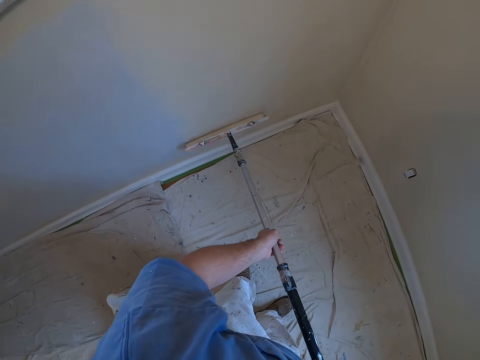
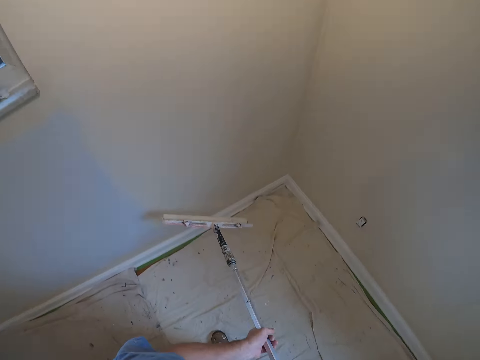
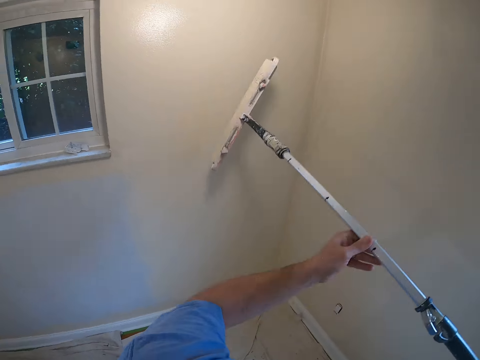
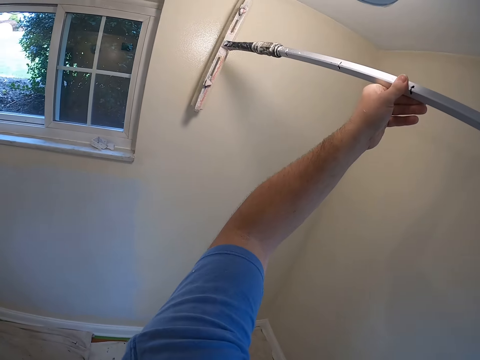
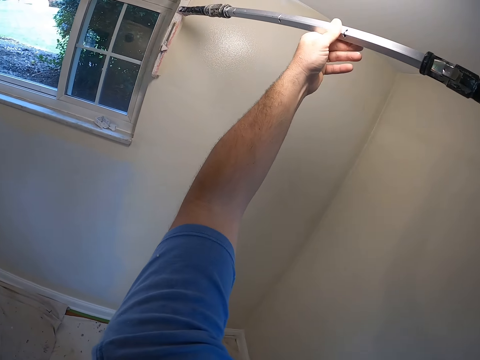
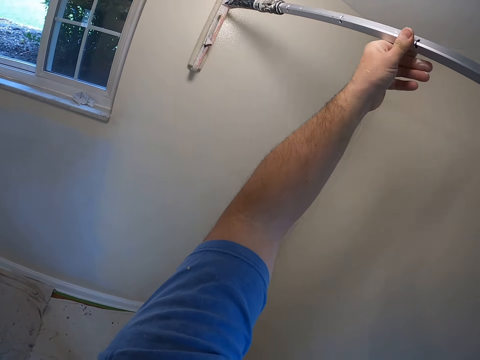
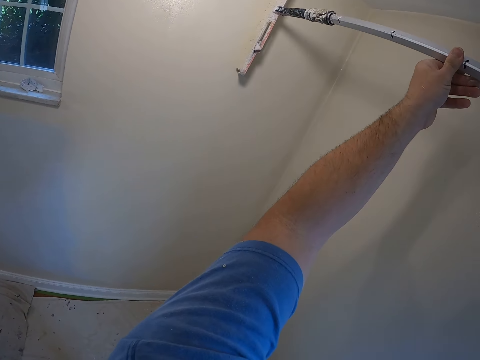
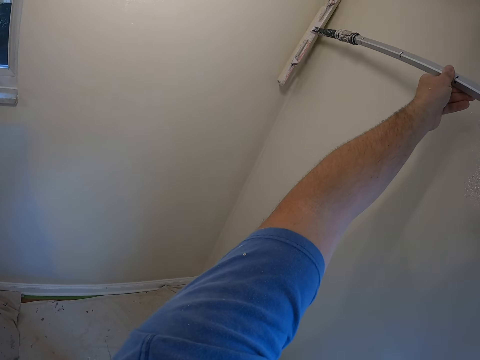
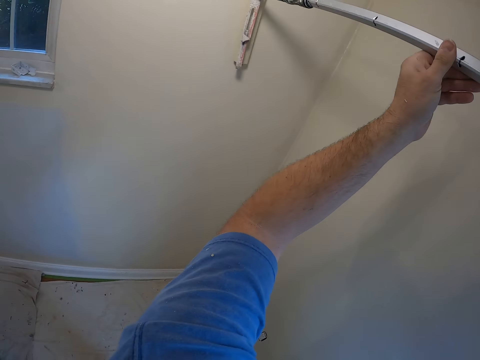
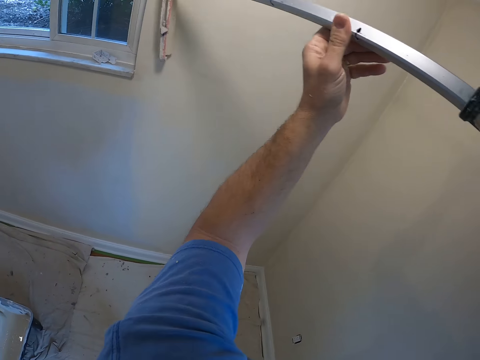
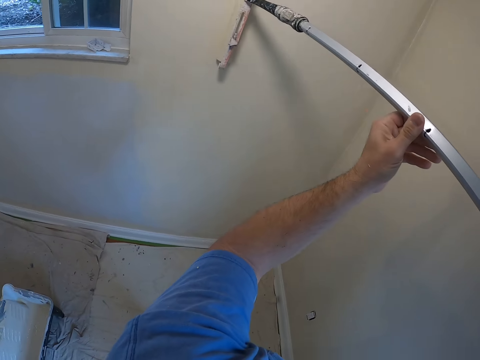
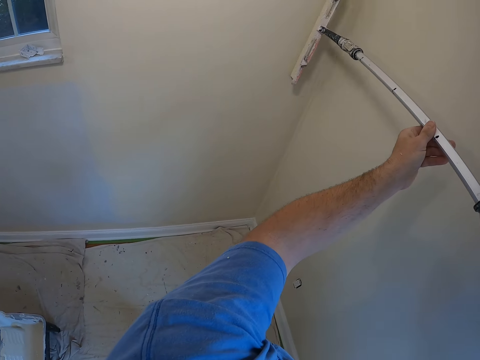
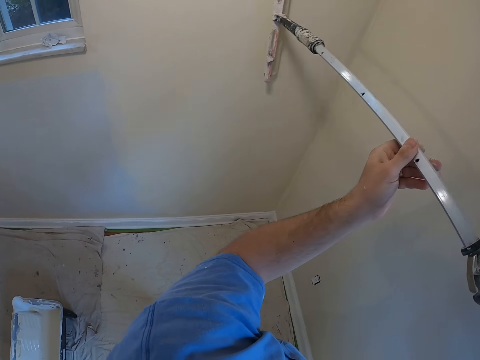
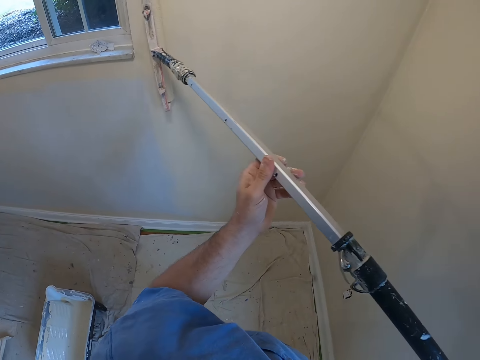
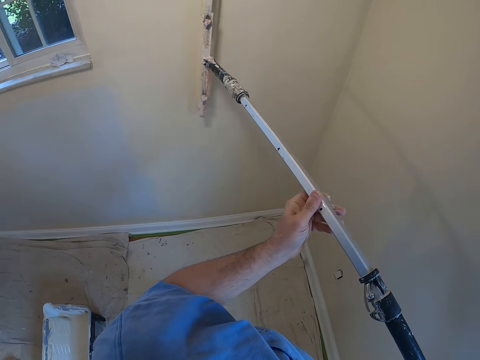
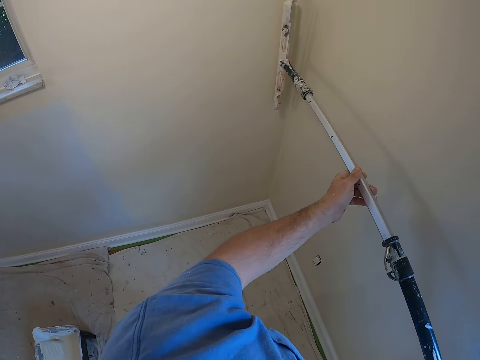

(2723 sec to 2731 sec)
The camera wearer turns the paint roller. They paint the wall.

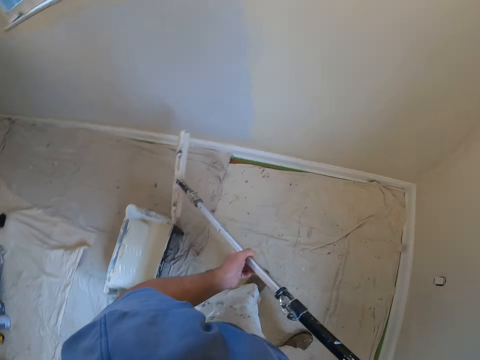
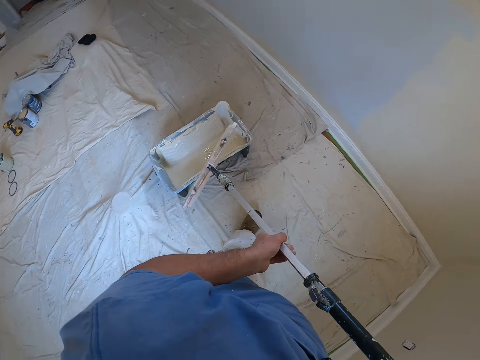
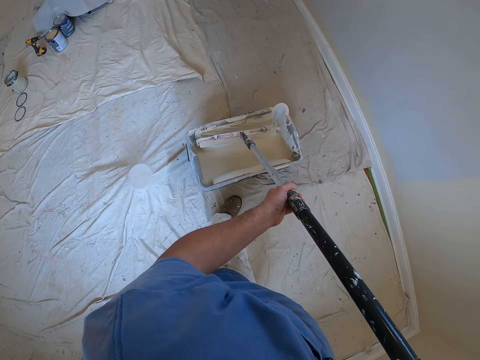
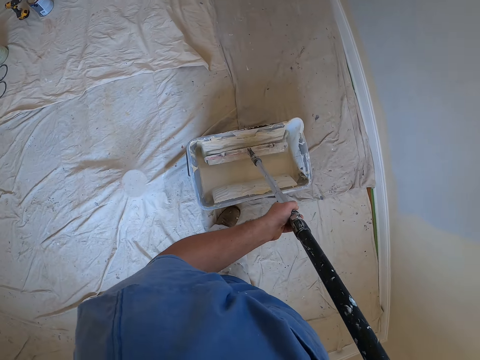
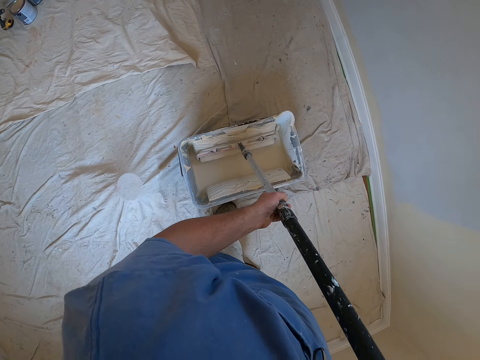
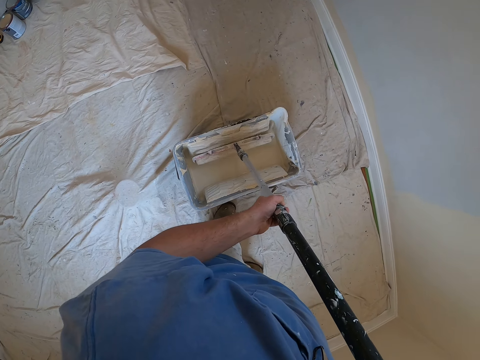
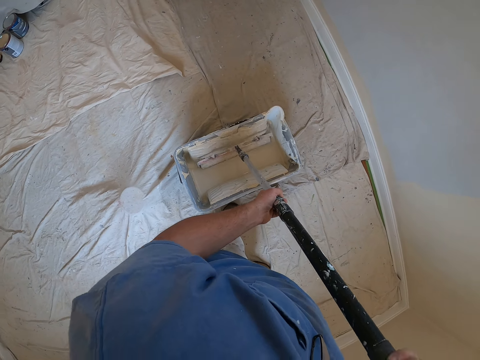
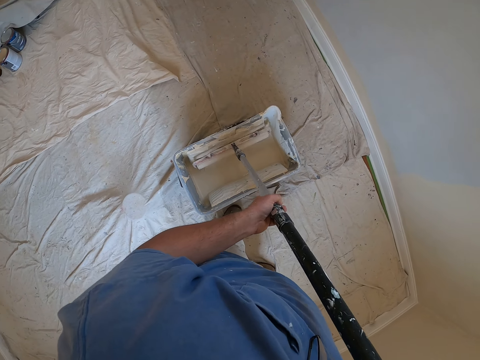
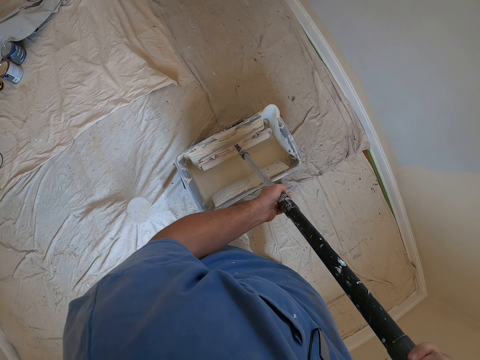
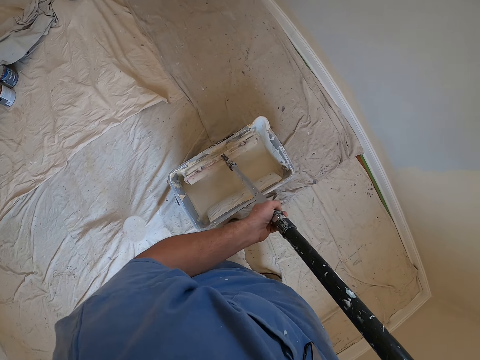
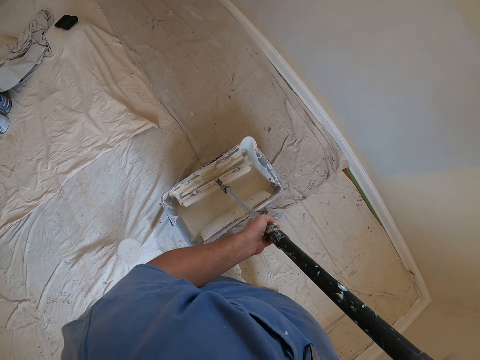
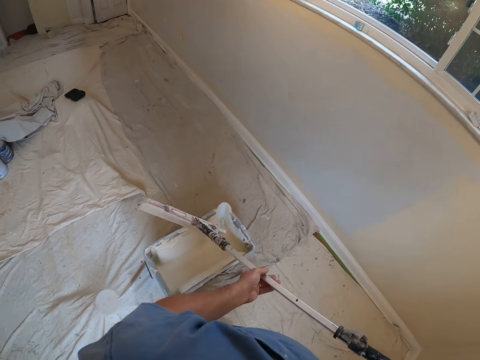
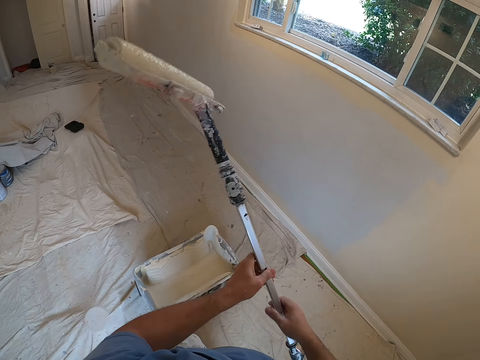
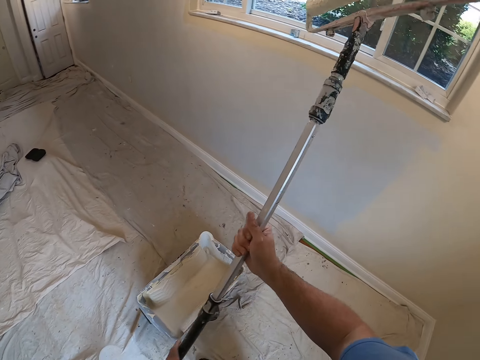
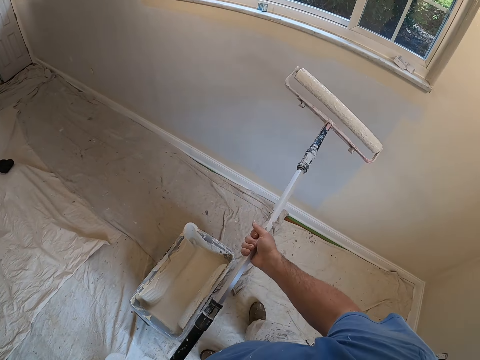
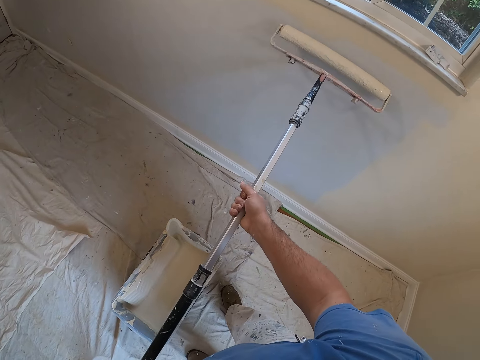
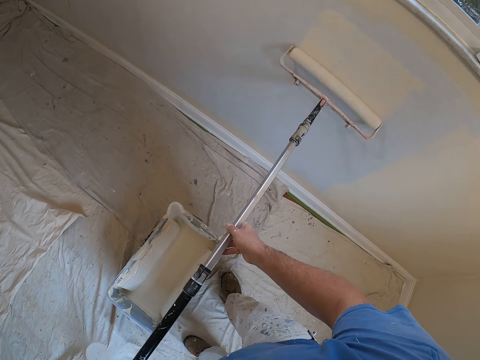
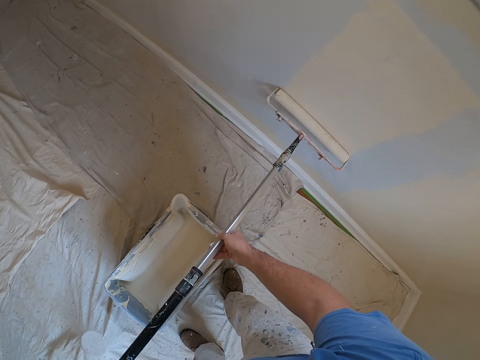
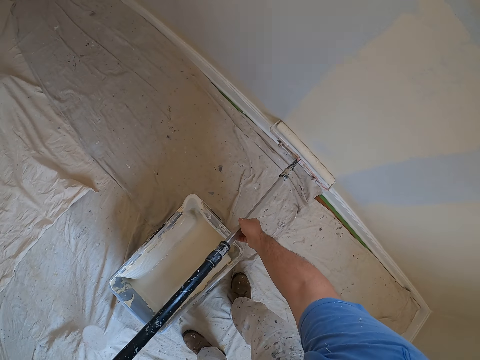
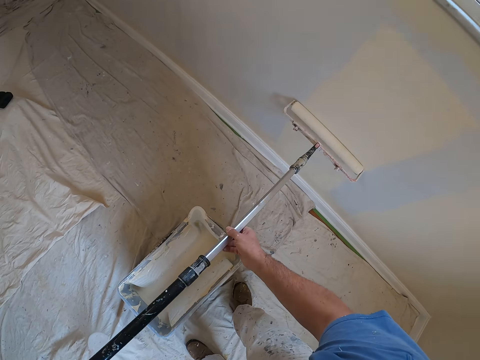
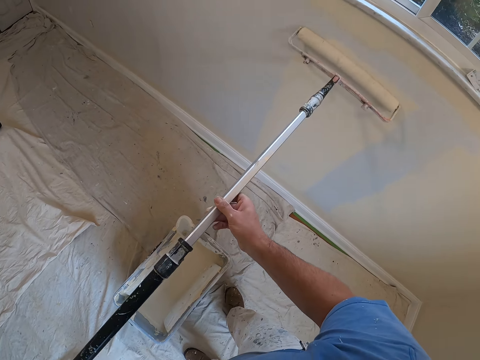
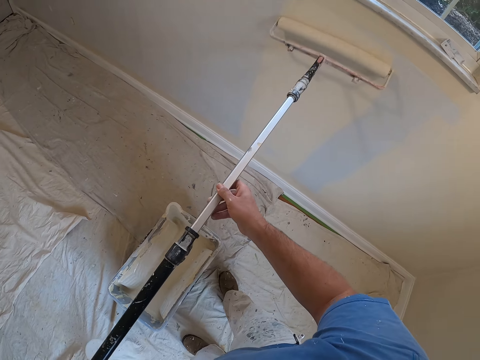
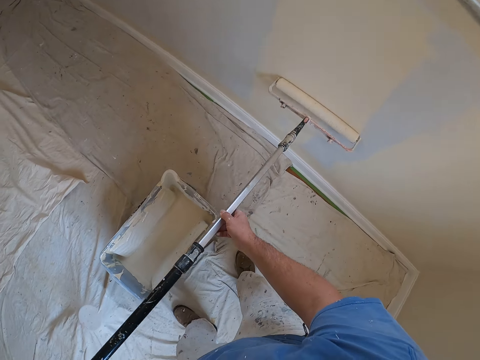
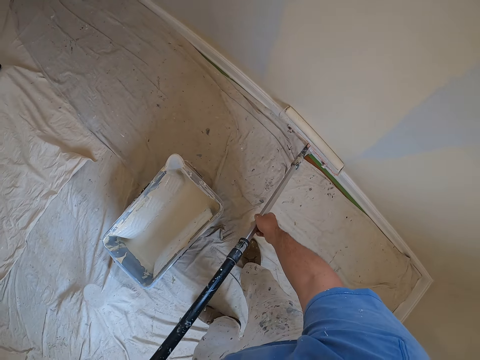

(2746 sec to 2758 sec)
The camera wearer takes more paint from a paint bucket with the paint roller. They paint the wall with the paint roller.

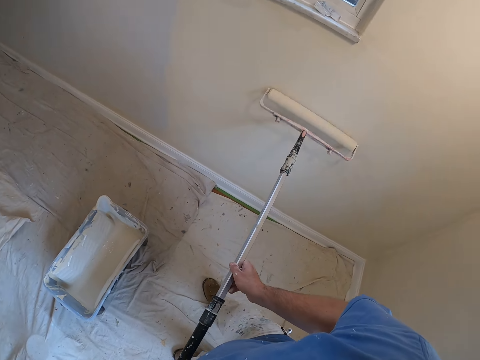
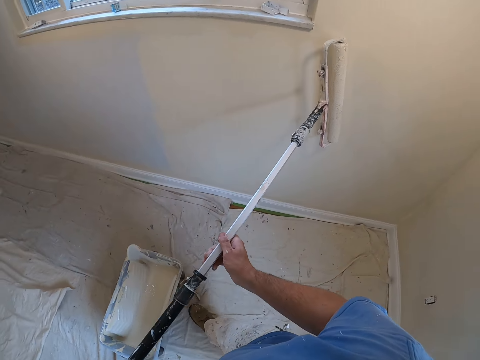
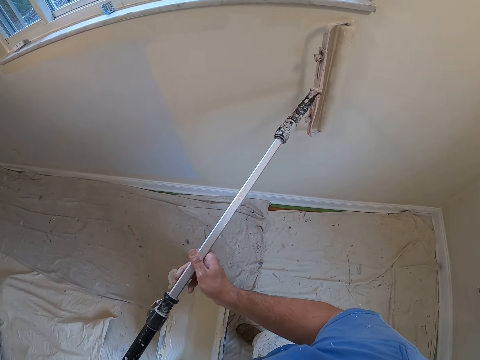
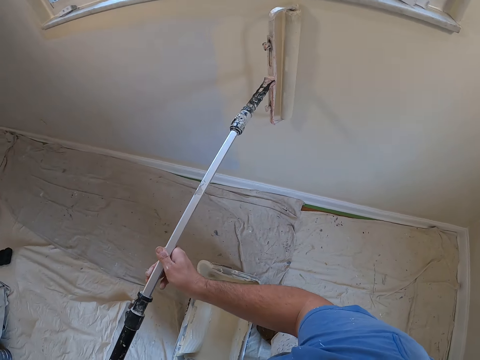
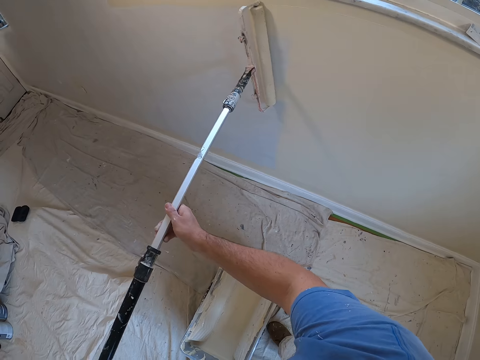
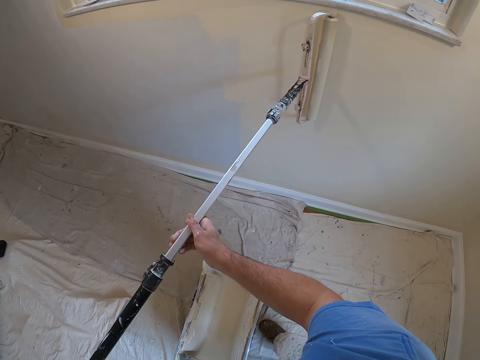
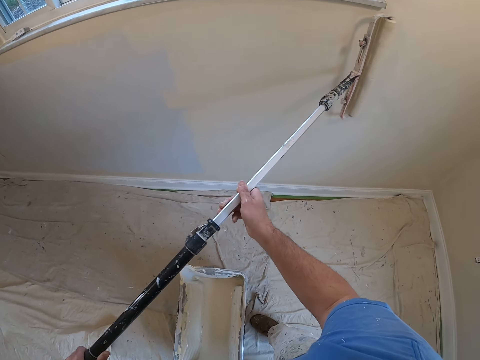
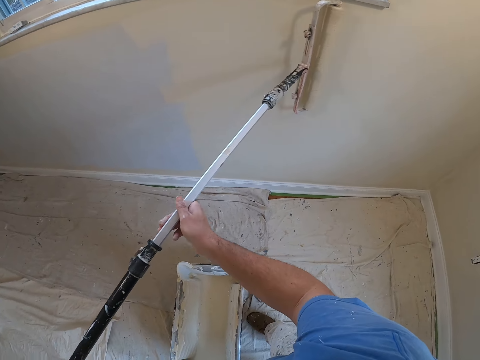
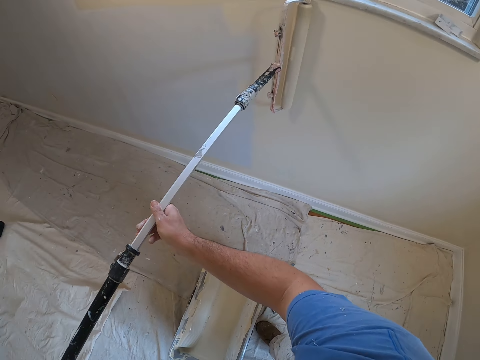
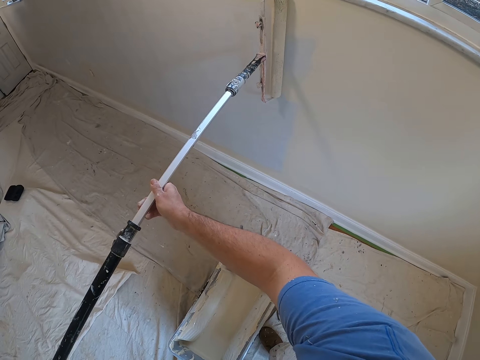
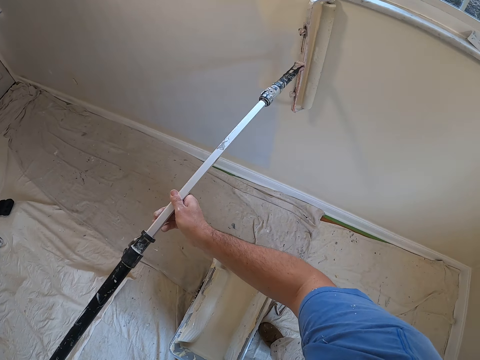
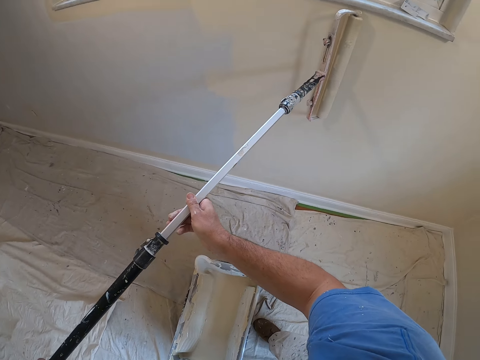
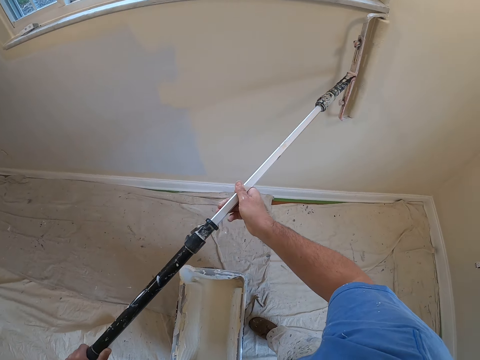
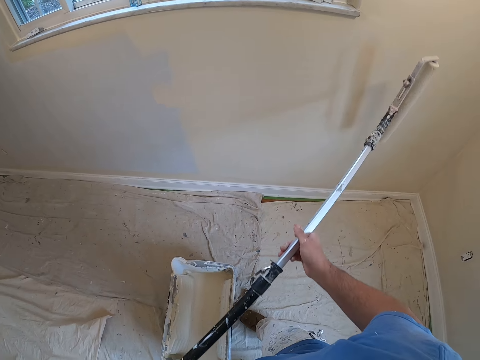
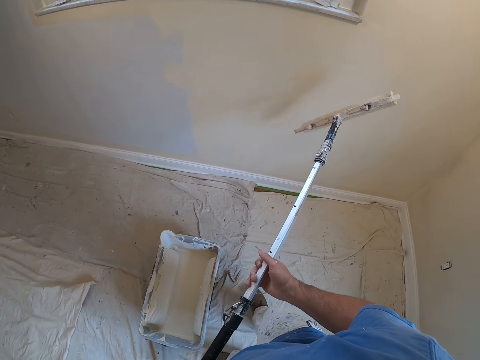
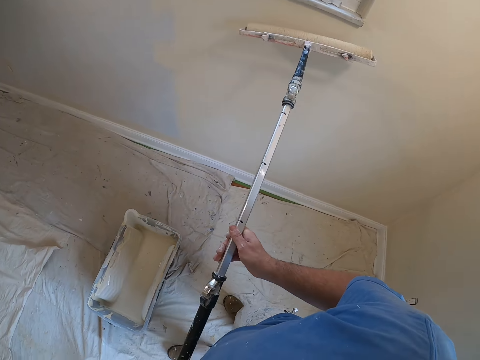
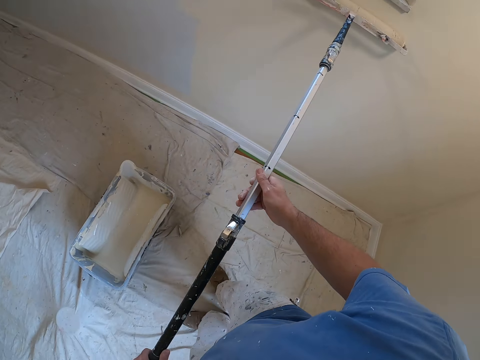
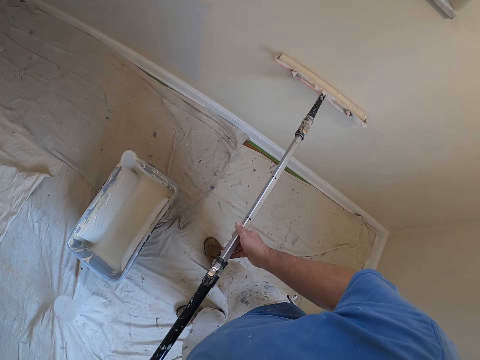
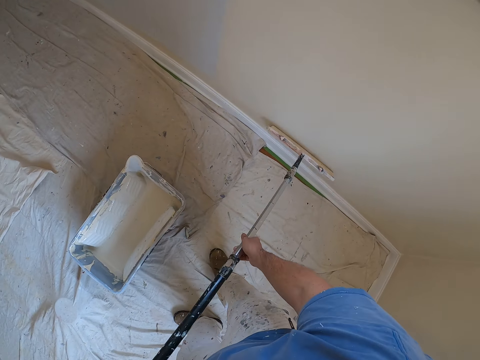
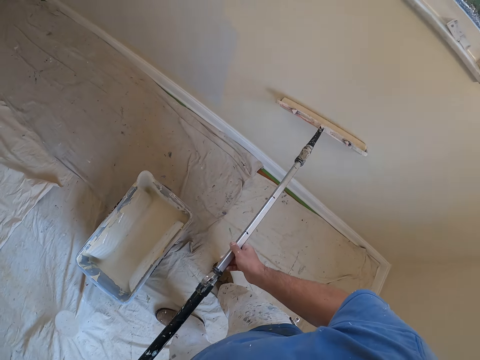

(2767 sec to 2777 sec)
The camera wearer turns the paint roller. They paint the wall.
